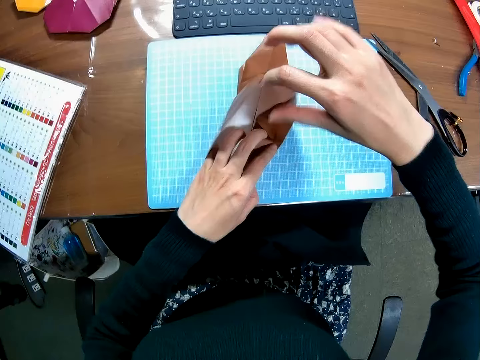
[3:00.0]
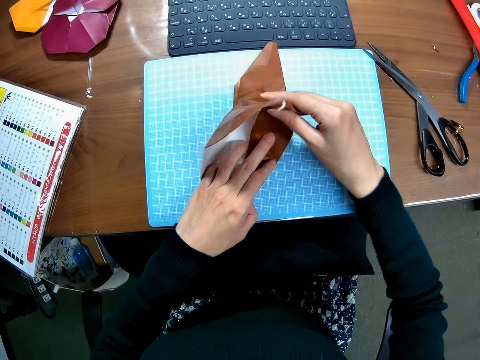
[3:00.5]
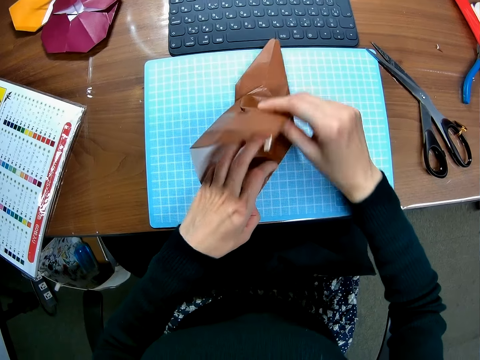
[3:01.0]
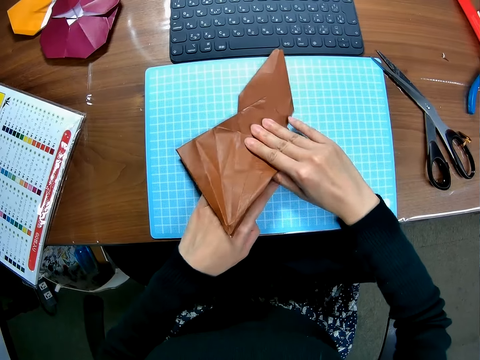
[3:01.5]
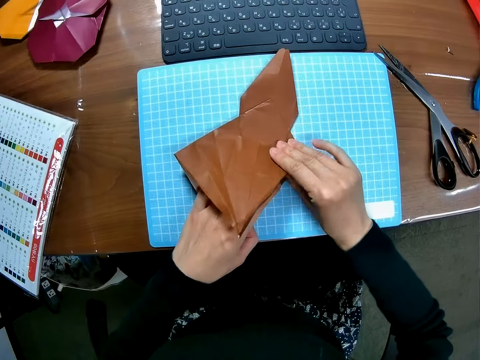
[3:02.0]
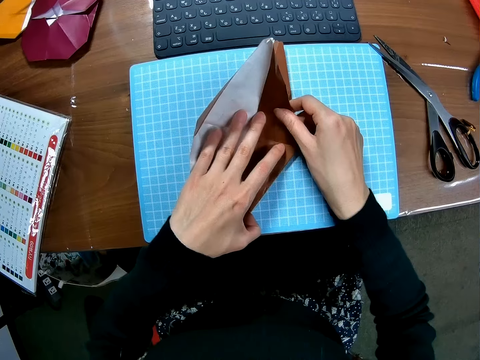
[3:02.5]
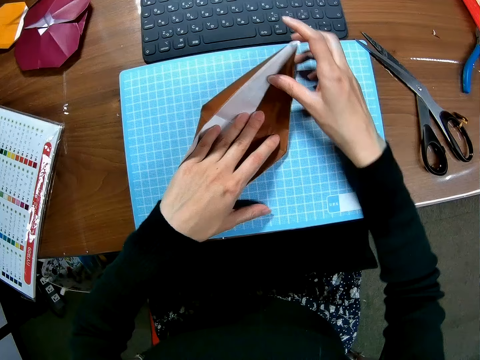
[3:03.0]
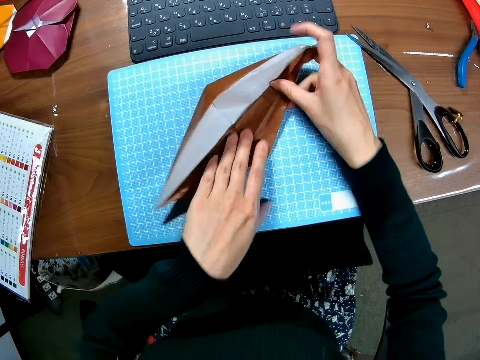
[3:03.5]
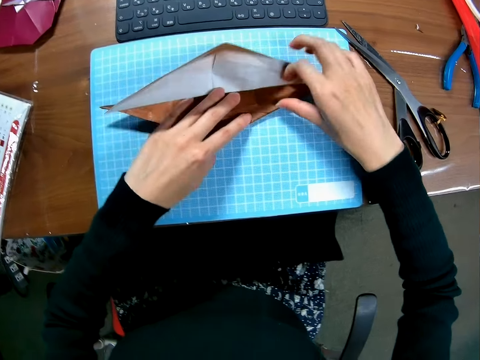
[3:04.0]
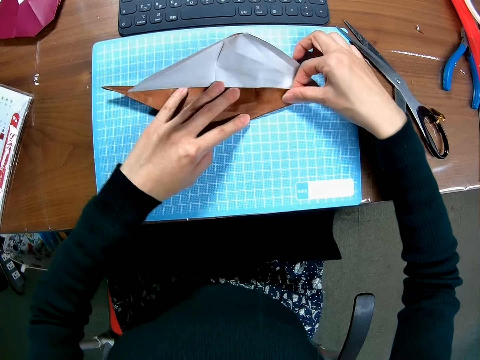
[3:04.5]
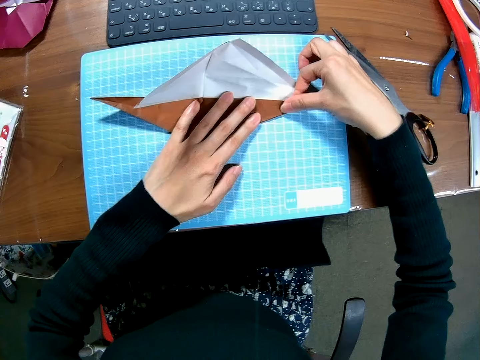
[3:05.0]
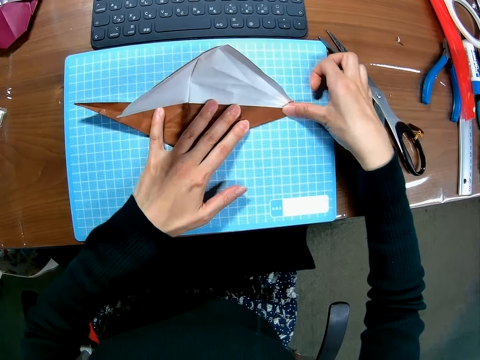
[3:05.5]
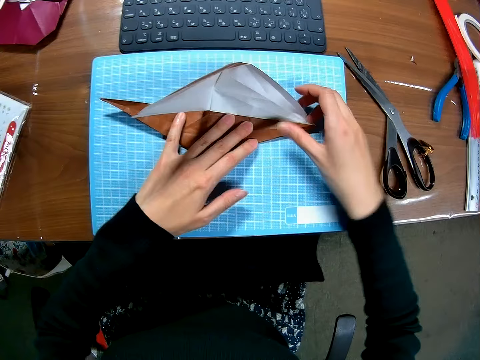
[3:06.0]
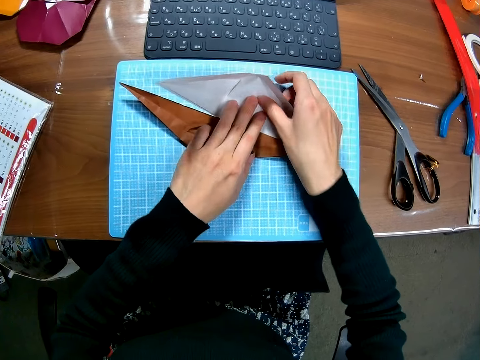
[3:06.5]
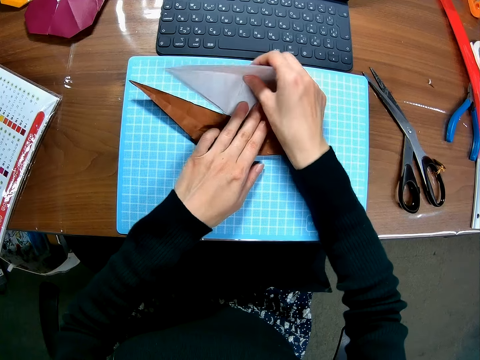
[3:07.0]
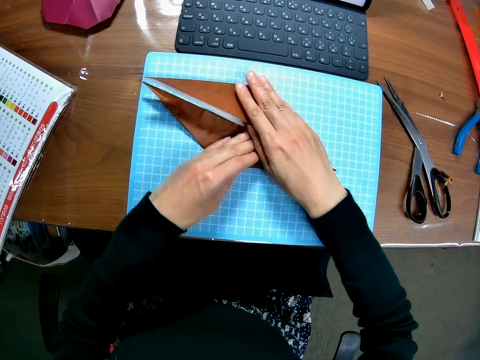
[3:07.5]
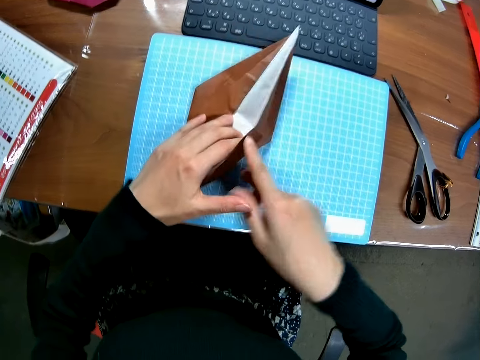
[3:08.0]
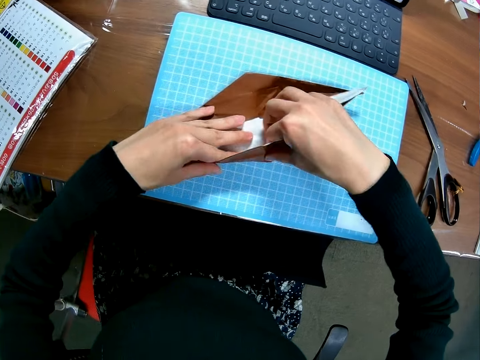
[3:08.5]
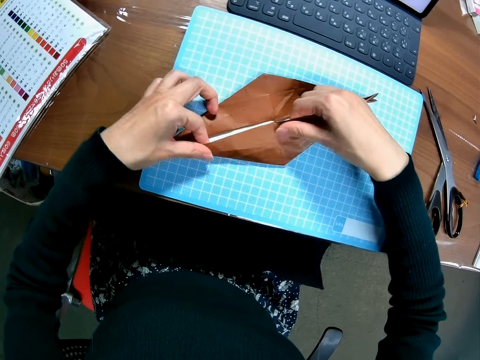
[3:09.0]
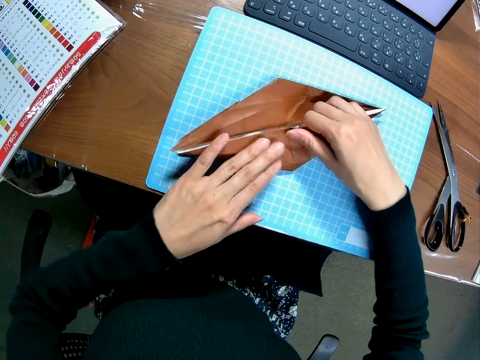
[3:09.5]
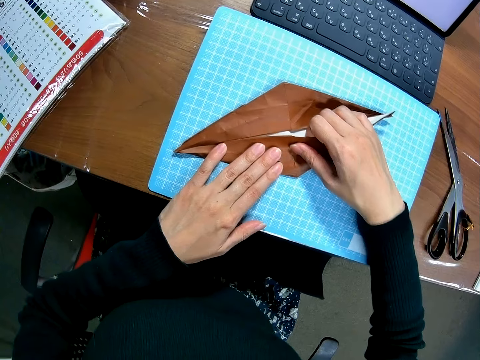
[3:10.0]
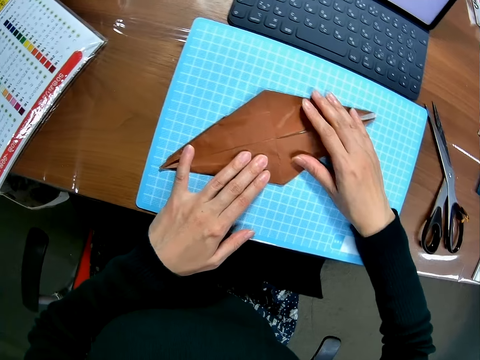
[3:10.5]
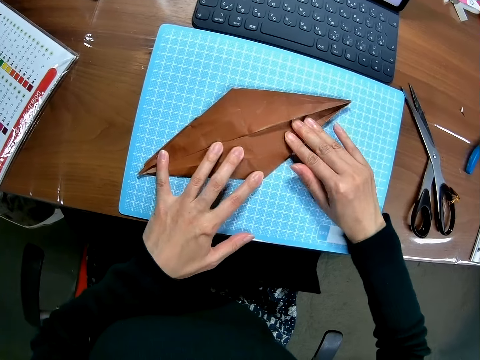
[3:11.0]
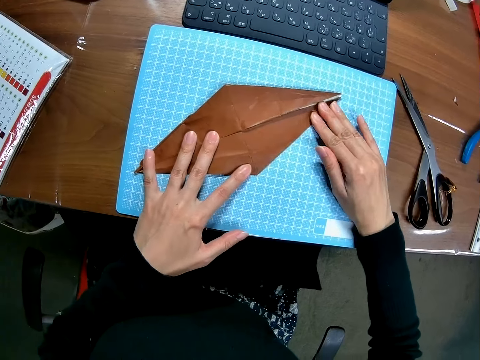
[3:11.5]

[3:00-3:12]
The camera wearer folds the origami.

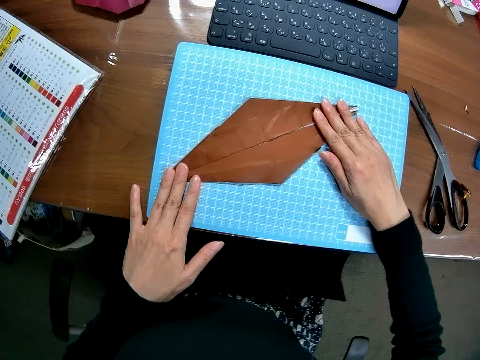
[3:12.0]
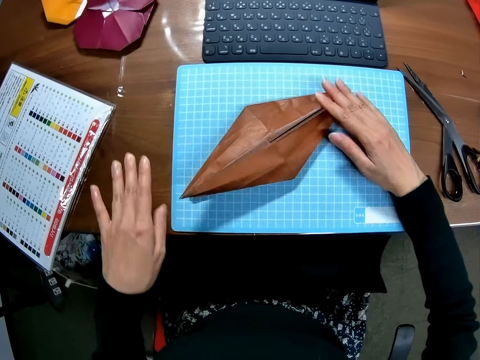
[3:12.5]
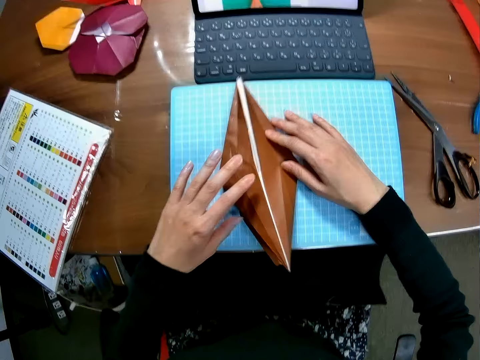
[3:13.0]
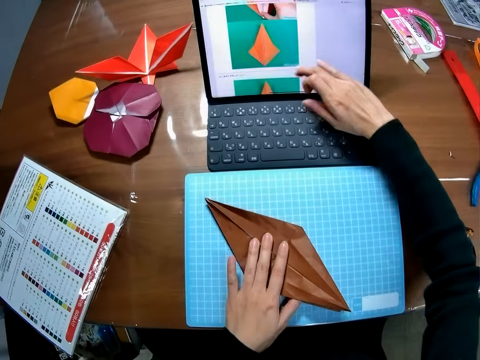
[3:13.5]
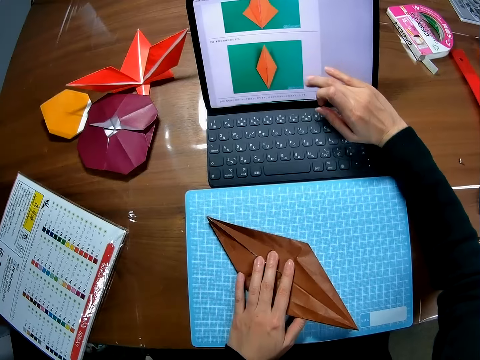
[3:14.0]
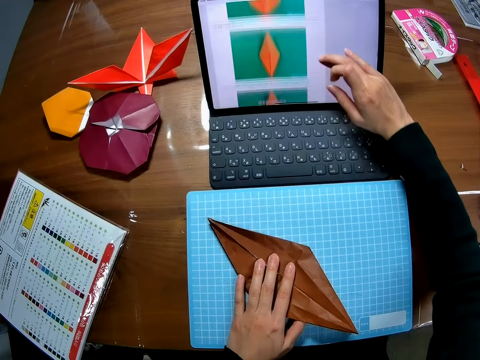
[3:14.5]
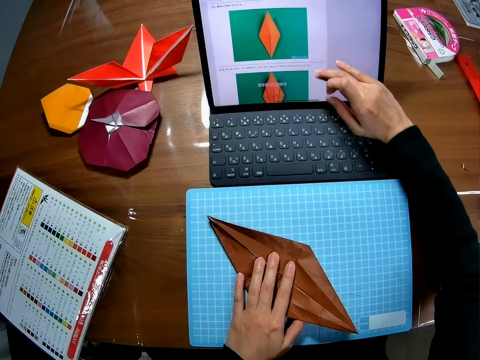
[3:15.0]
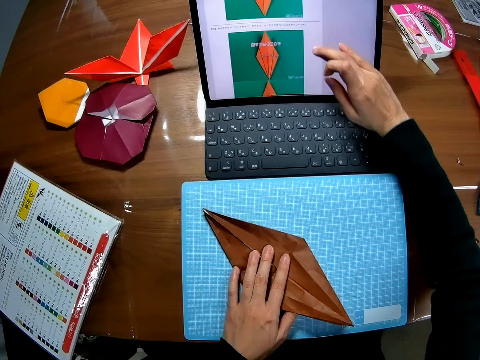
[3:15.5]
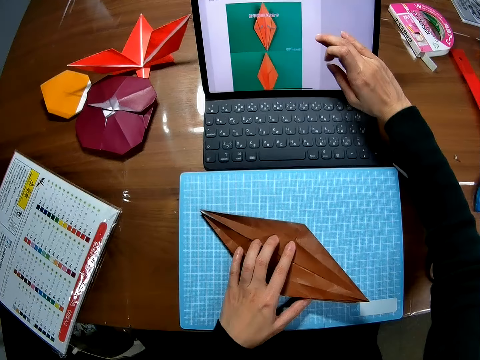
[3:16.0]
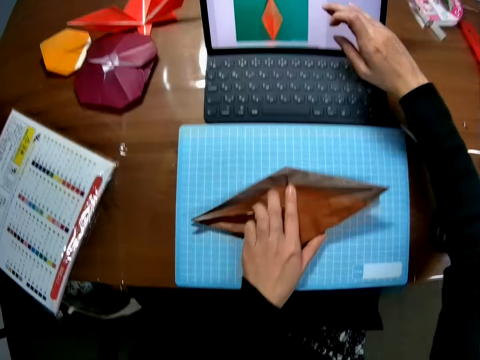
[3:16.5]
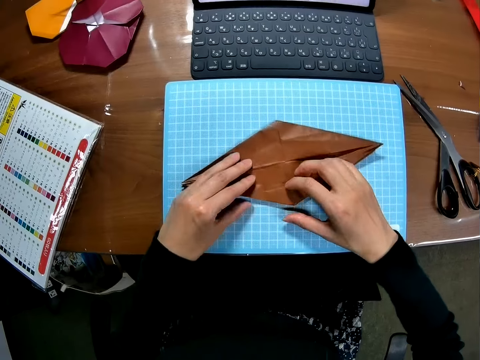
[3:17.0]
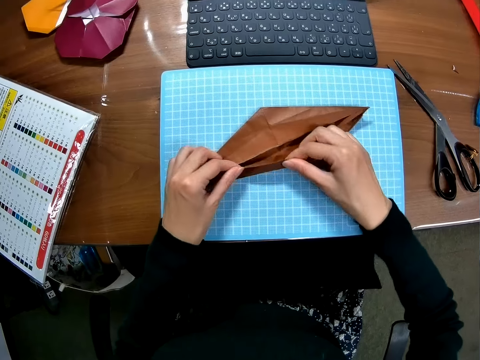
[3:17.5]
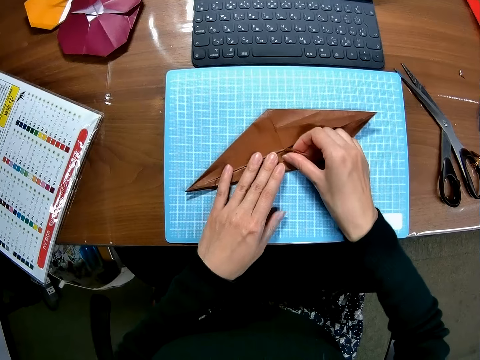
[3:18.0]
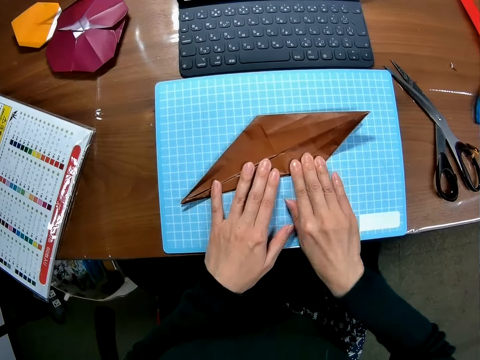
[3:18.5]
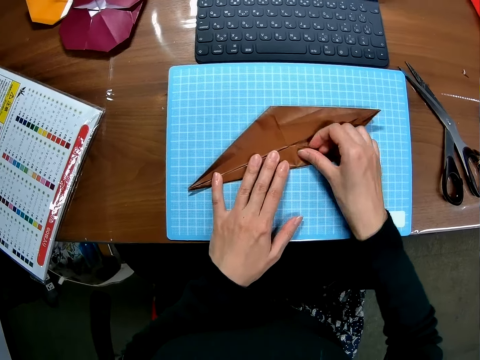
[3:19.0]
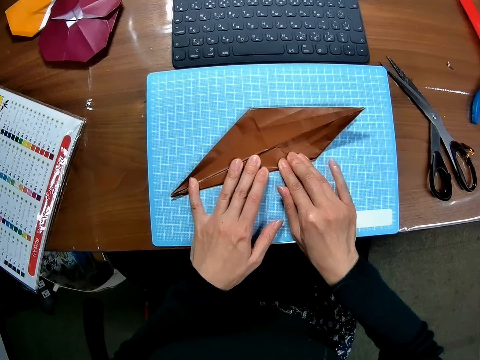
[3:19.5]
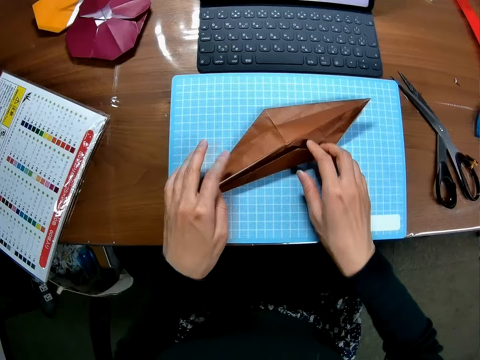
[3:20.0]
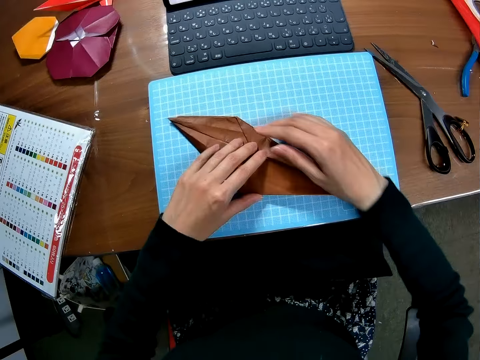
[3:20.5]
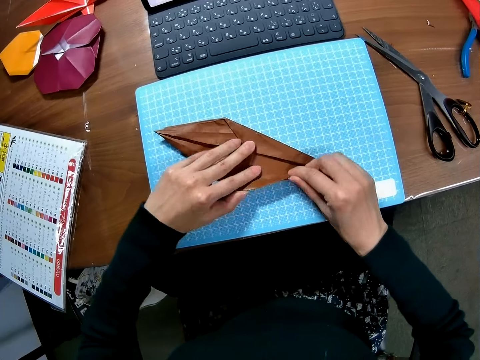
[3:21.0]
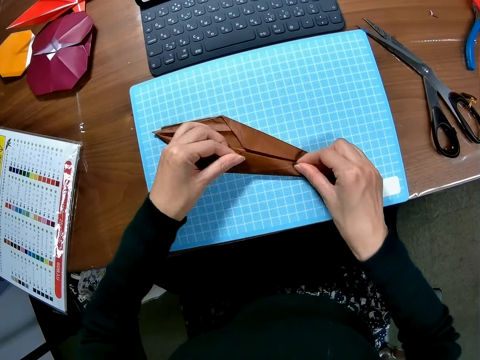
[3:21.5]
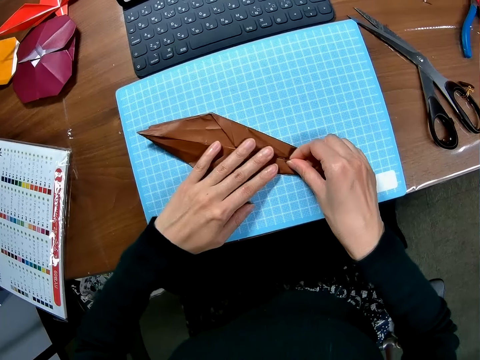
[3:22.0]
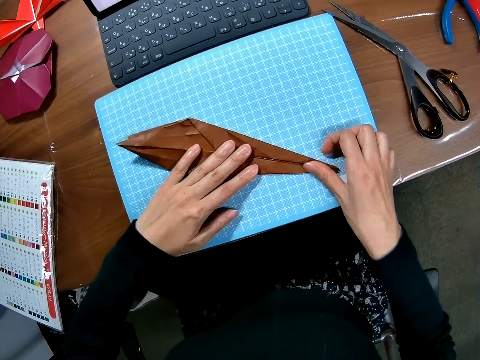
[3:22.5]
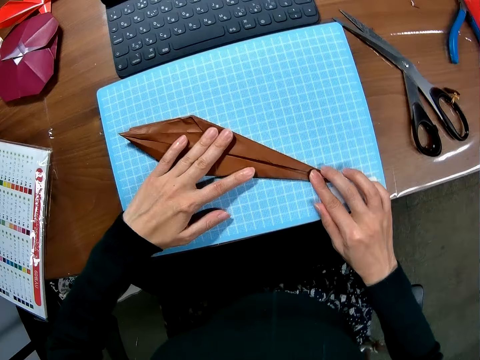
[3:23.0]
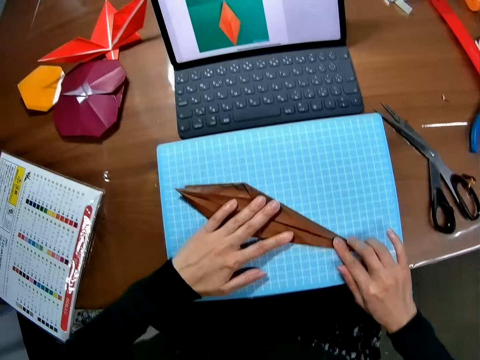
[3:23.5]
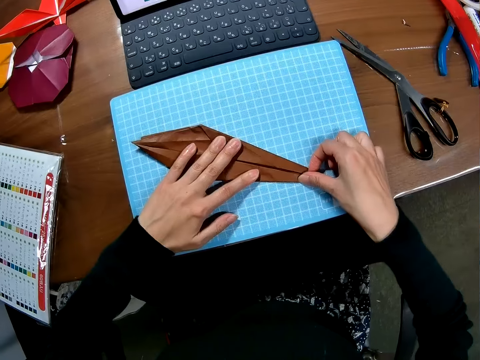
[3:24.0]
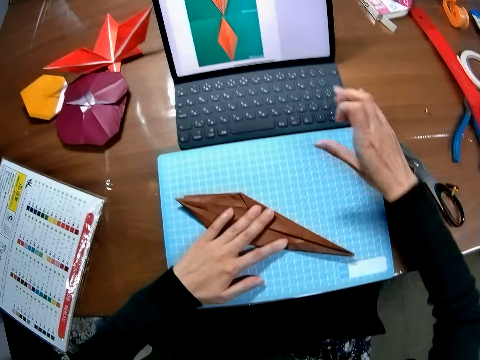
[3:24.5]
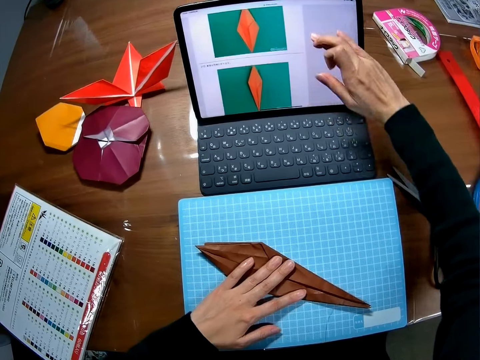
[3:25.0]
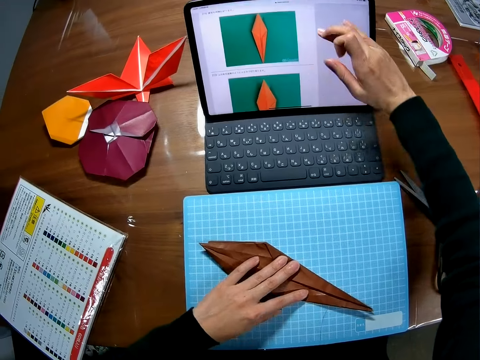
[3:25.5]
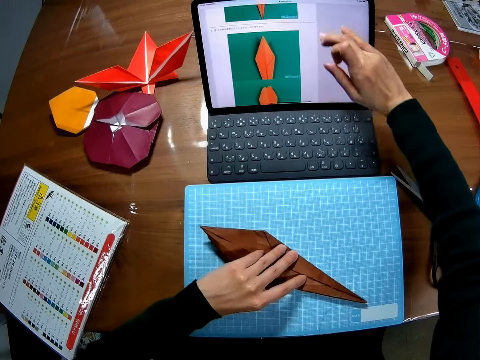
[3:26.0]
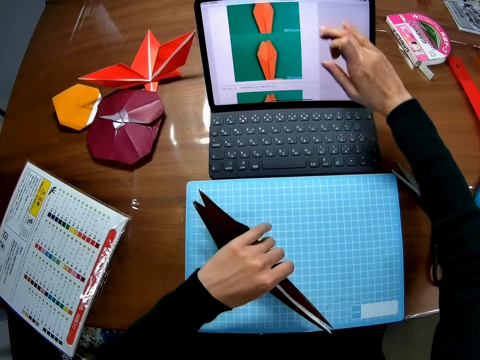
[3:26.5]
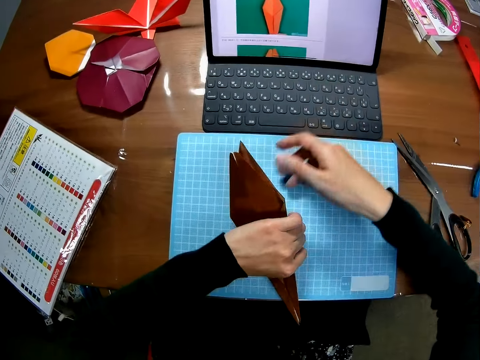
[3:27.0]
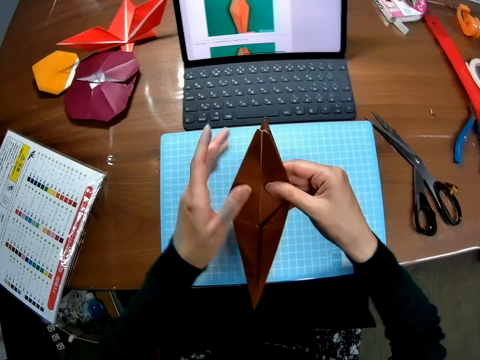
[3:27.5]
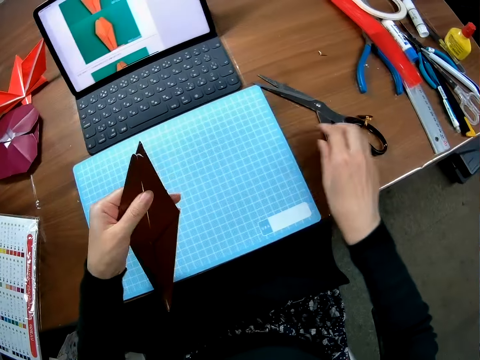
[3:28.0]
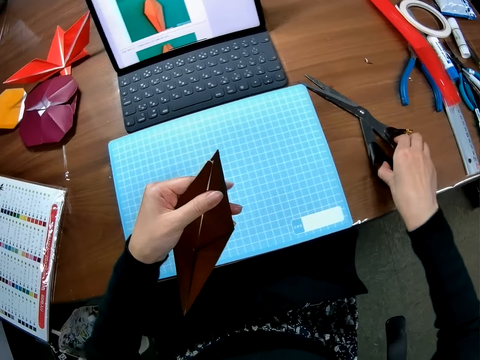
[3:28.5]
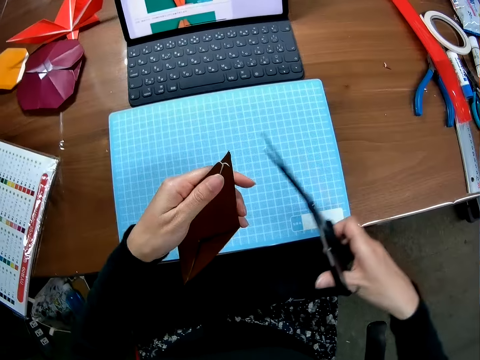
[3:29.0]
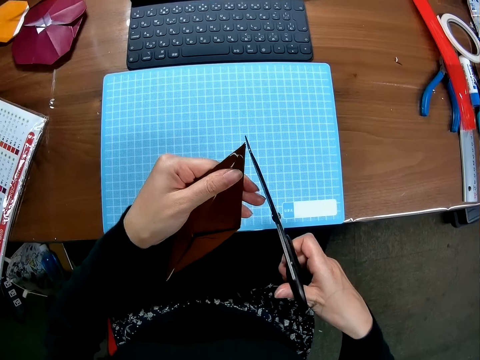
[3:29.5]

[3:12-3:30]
The camera wearer operates the laptop with her finger on the screen with her right hand. She rotates the origami on the mat, folds the origami with both hands and forms a figure from the piece of paper with both hands. She operates the laptop with her finger on the screen with her right hand. She turns over the piece of paper with her left hand. She operates the laptop with her finger on the screen. She lifts the origami in her left hand. She holds the piece of paper briefly with both hands. She picks up a scissors from the table with her right hand.
